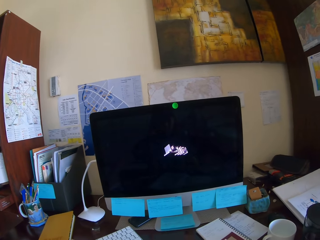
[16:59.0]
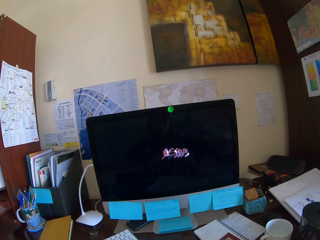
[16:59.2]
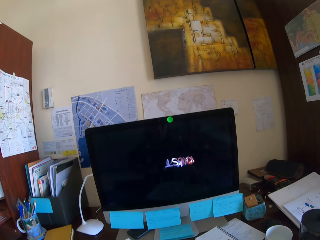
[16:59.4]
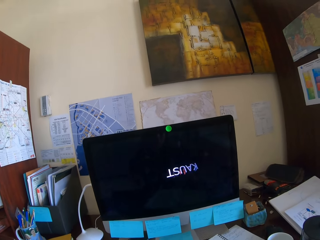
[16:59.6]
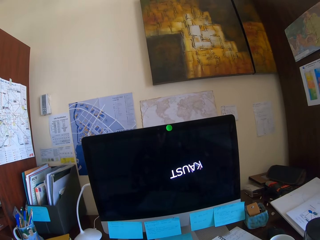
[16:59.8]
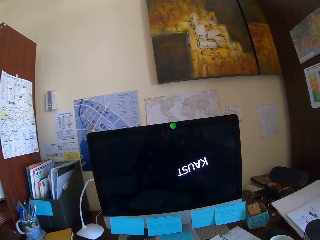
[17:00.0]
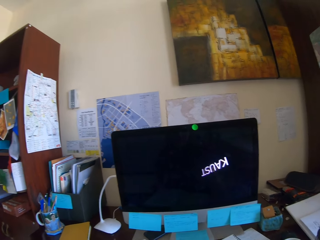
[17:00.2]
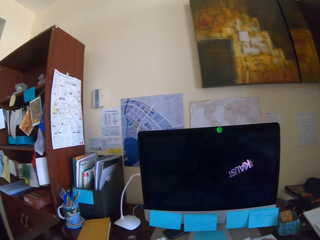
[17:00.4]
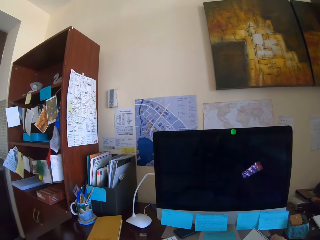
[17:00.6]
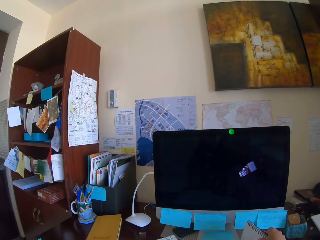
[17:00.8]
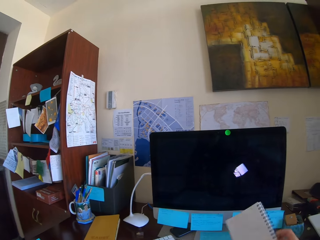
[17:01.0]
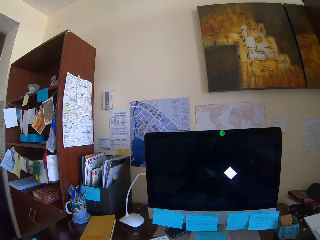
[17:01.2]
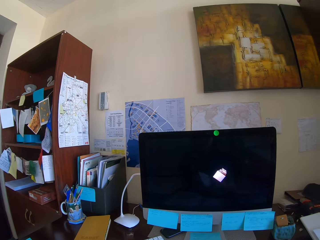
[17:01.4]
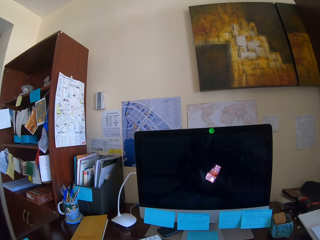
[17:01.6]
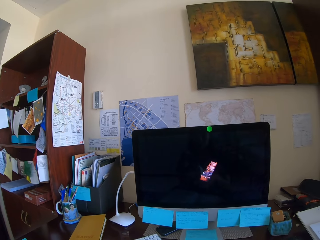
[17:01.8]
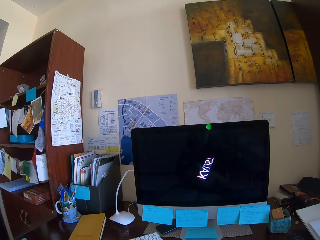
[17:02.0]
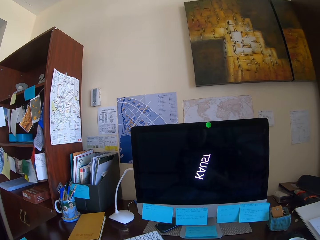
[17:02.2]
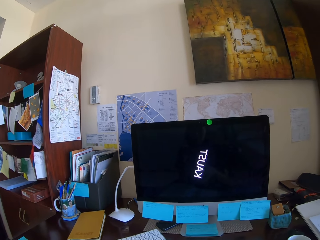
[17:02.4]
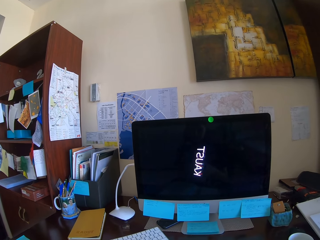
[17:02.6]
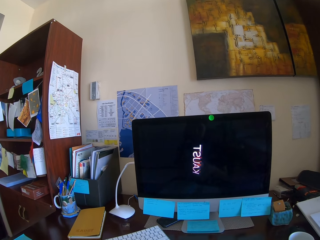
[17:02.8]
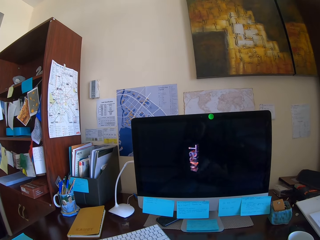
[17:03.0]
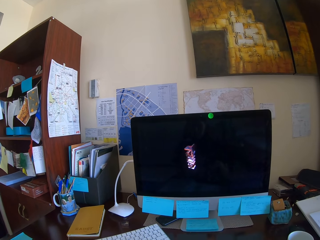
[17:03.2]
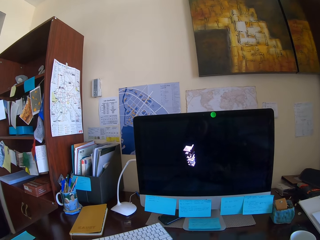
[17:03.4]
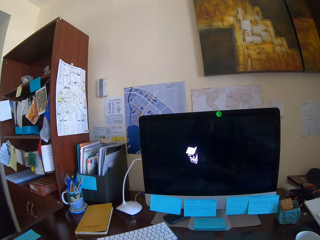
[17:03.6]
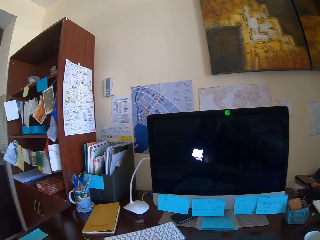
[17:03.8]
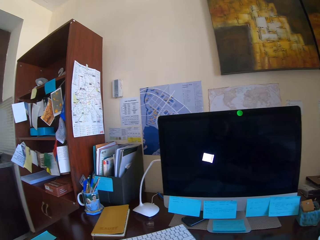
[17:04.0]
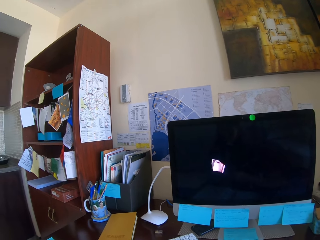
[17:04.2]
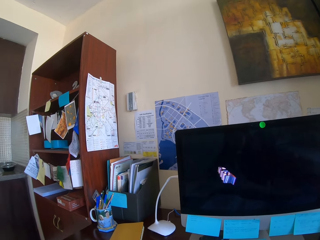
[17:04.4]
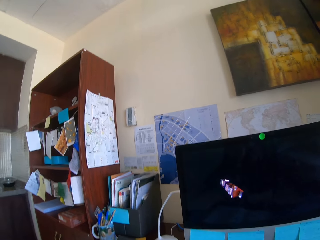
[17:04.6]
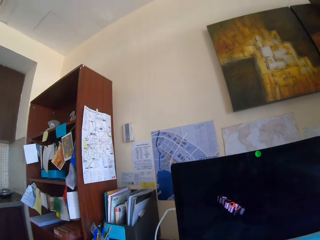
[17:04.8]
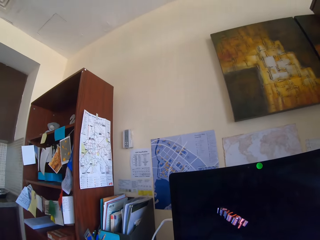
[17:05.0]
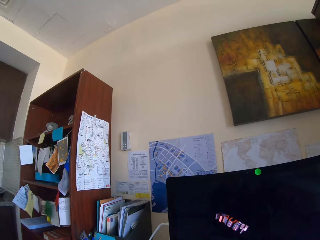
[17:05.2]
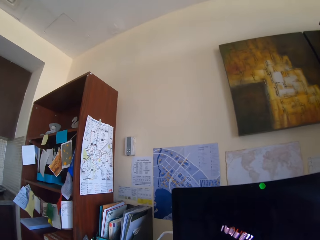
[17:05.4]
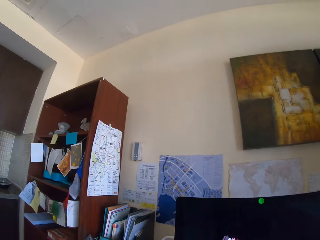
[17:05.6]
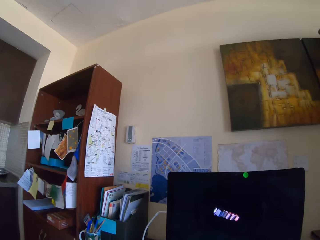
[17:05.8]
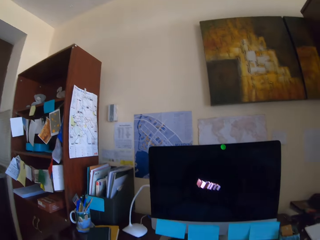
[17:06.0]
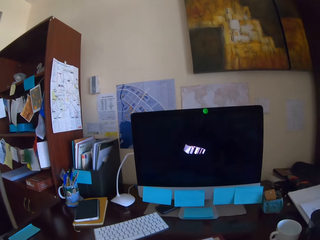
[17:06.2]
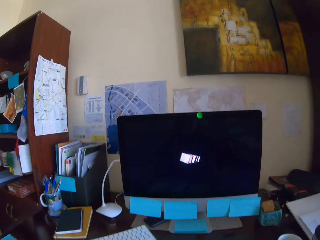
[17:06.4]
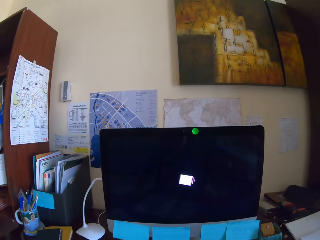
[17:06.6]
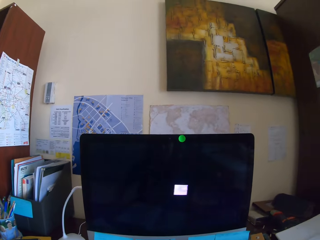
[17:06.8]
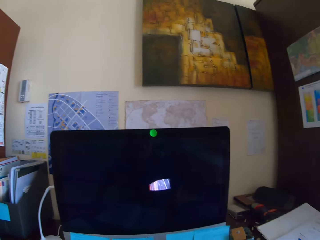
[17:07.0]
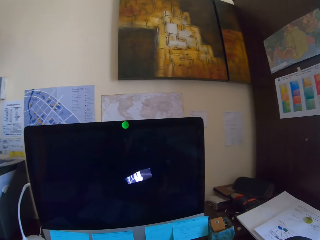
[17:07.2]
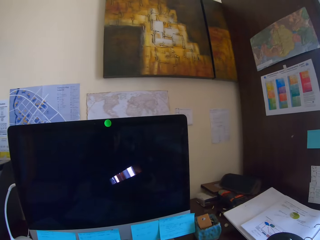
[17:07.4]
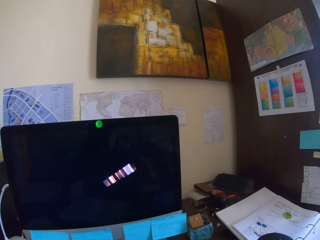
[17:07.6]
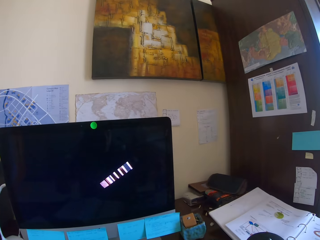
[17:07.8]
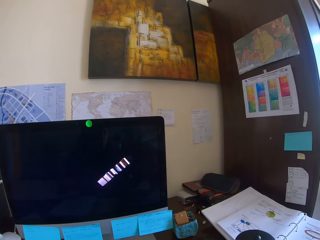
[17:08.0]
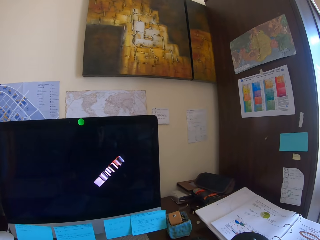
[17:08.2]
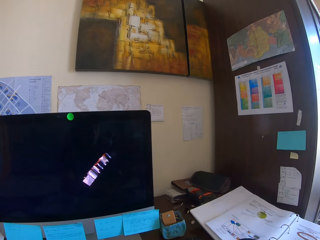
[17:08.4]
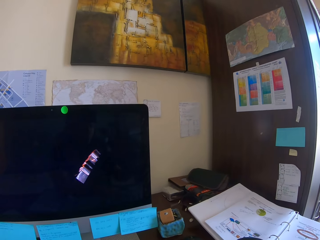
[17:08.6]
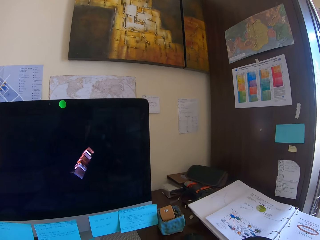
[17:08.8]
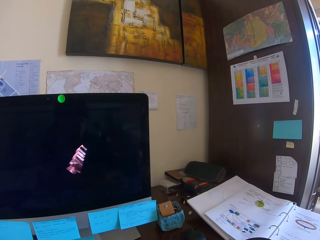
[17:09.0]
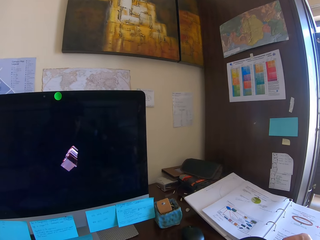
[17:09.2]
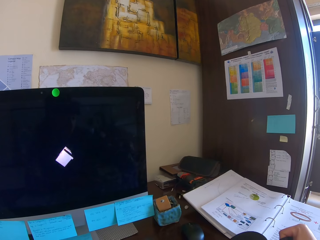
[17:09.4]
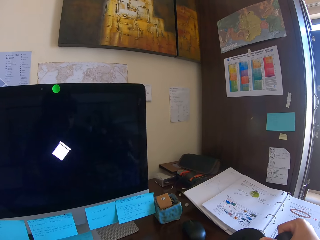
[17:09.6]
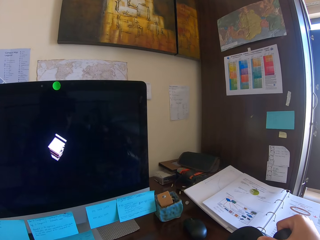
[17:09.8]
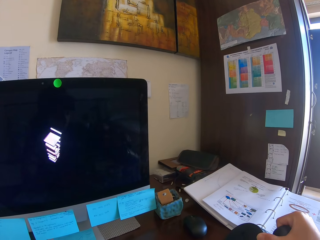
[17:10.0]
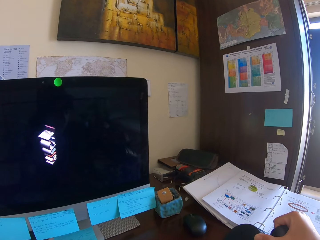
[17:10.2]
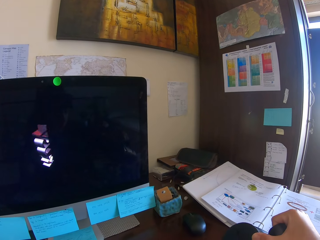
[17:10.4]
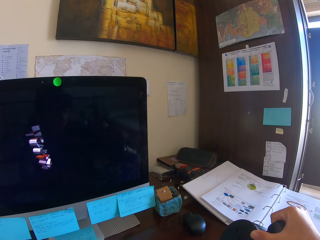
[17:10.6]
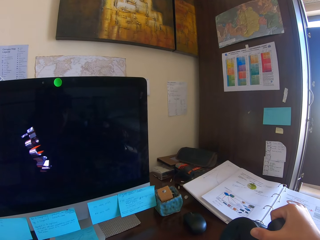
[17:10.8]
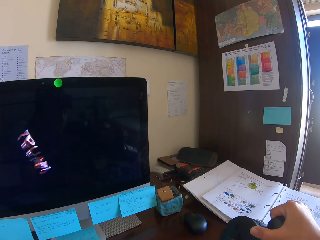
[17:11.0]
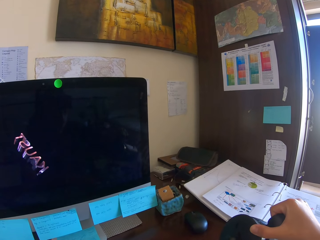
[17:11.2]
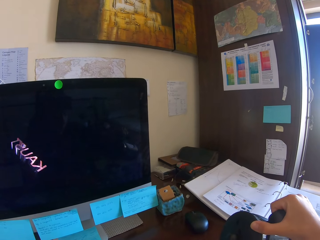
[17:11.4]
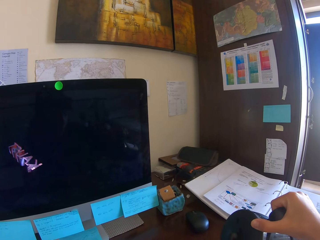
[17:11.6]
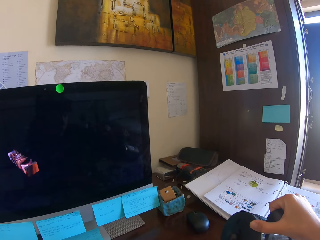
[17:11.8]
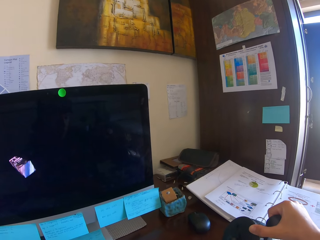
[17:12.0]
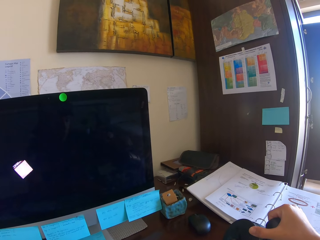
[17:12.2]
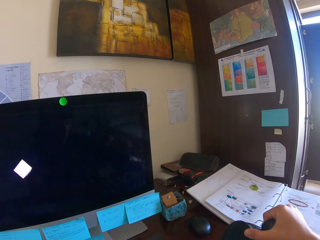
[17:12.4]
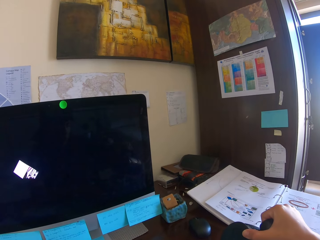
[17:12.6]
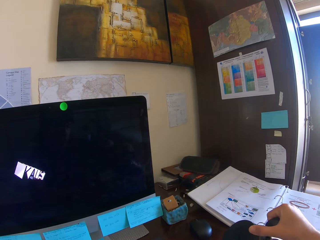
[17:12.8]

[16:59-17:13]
The camera wearer takes a notebook. They pour water into a glass.

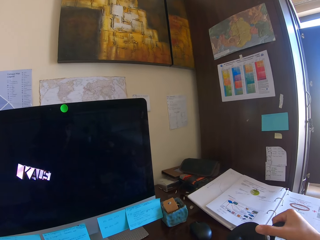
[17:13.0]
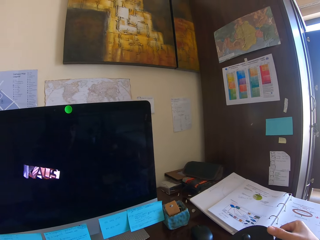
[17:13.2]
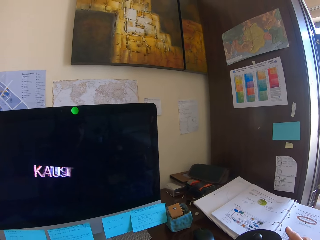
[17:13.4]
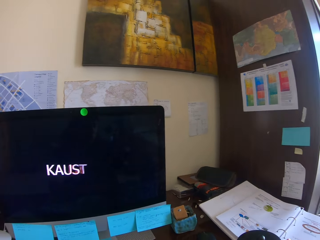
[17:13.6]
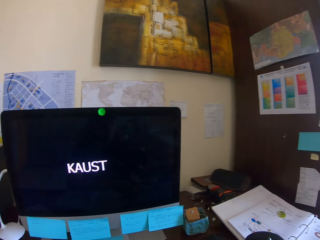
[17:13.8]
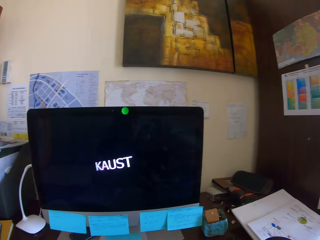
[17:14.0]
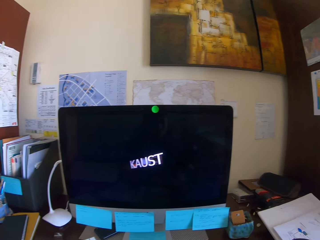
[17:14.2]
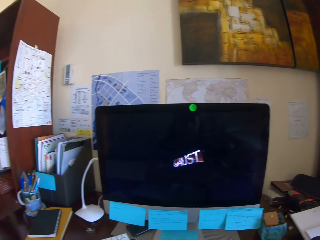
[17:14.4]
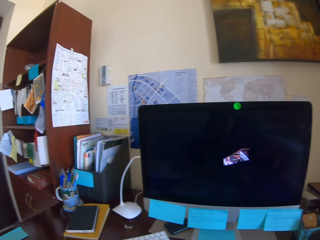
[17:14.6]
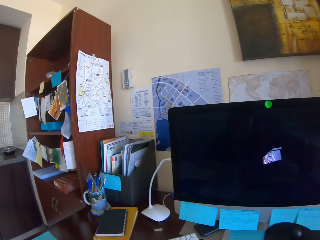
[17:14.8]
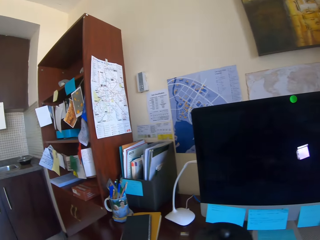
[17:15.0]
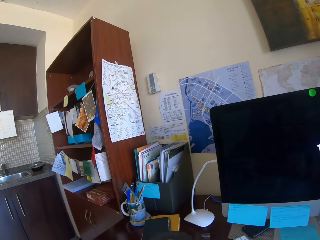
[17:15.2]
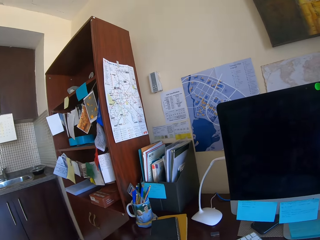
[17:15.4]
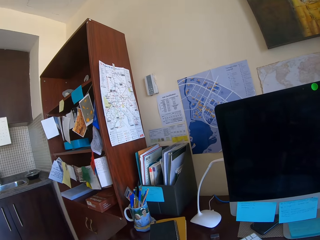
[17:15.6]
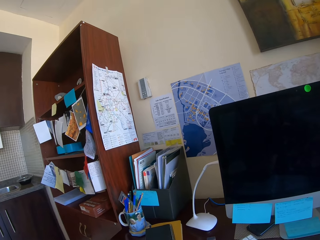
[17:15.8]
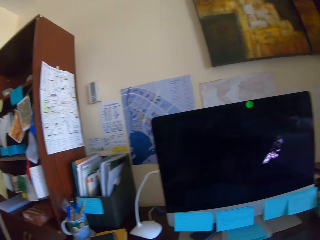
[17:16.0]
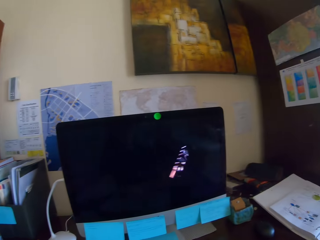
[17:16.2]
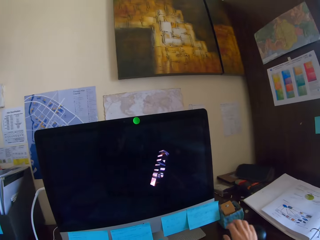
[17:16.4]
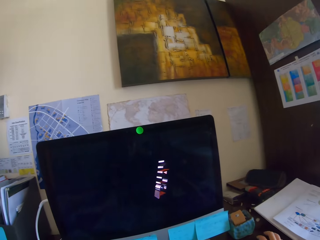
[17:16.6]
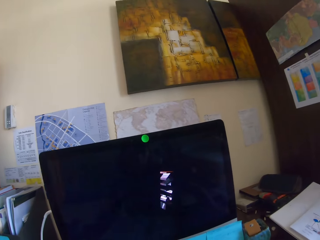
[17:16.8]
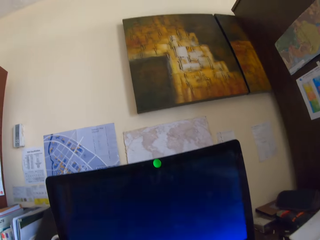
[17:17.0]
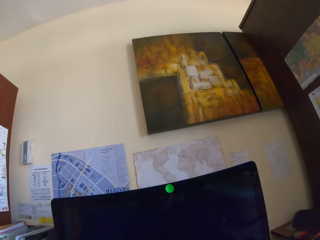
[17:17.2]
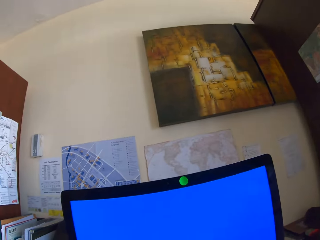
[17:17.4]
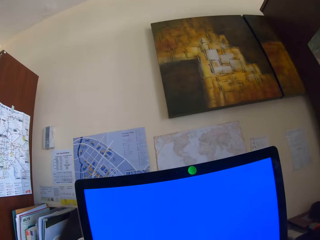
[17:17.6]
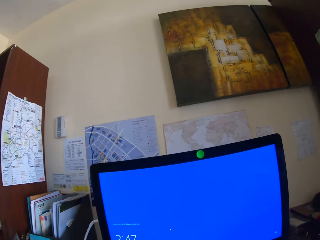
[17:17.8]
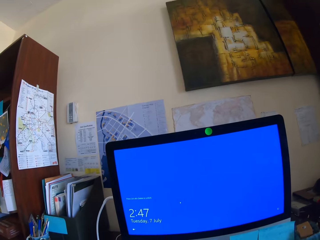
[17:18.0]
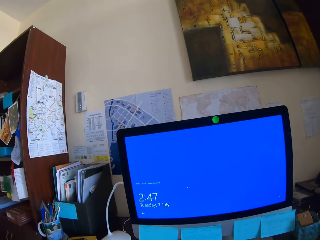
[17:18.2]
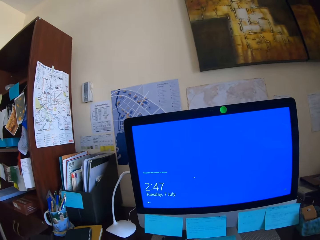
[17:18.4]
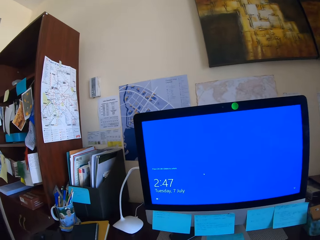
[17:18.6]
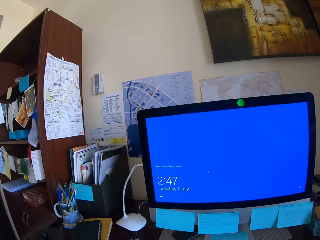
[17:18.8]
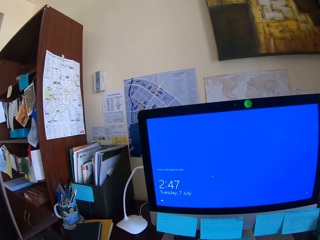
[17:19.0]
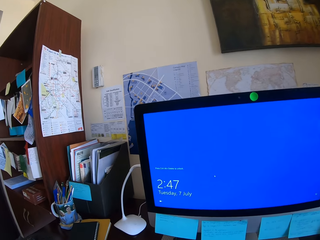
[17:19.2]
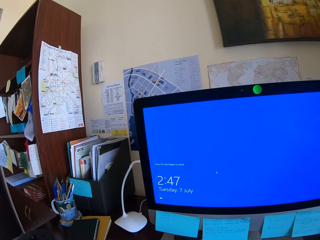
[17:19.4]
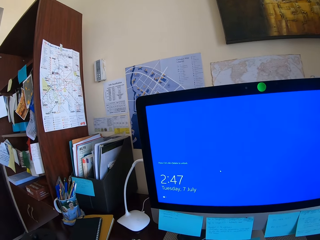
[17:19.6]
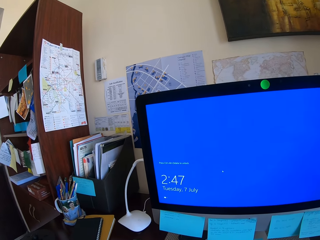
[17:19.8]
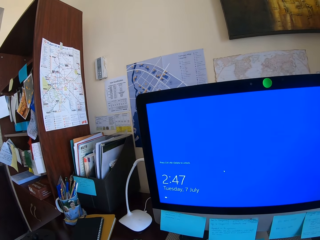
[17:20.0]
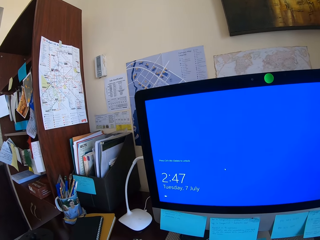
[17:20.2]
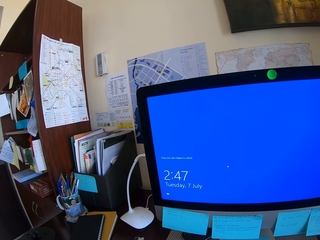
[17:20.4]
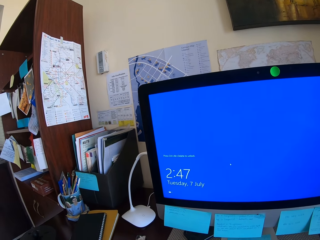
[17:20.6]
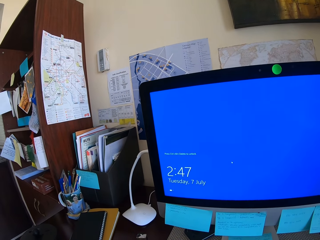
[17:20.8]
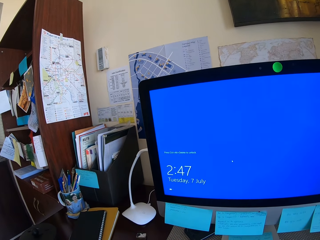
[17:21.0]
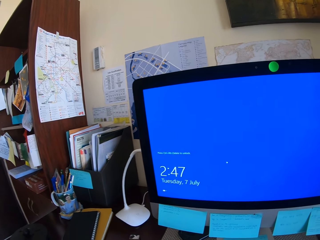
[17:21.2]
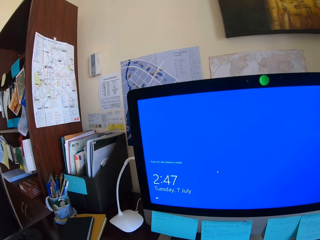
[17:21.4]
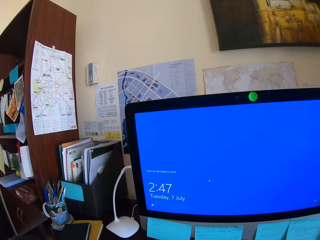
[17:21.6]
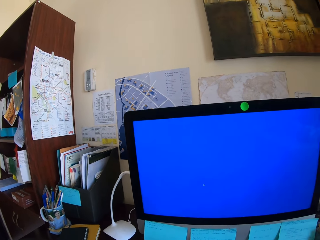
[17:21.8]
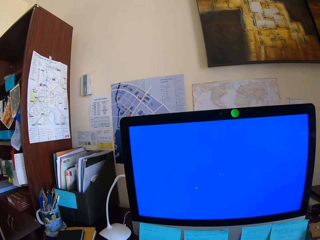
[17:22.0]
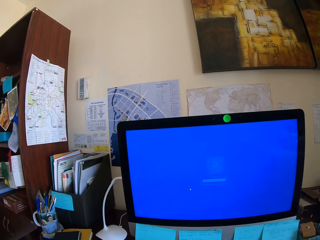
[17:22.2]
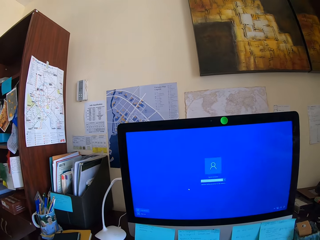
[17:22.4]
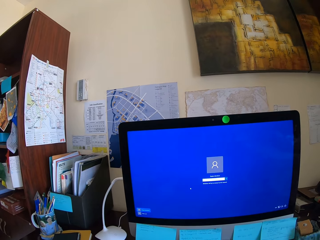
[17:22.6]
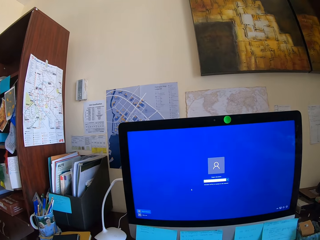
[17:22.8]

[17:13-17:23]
The camera wearer puts the jug on the table. They touch the mouse. They look at the laptop screen.
